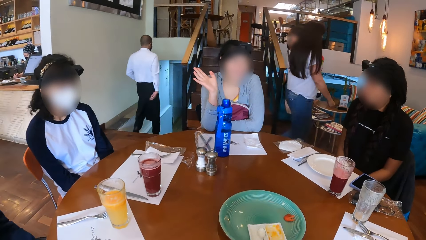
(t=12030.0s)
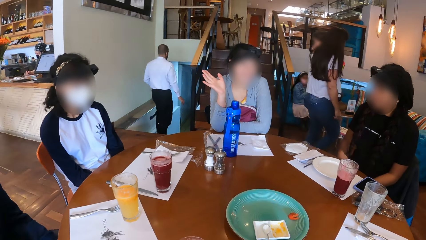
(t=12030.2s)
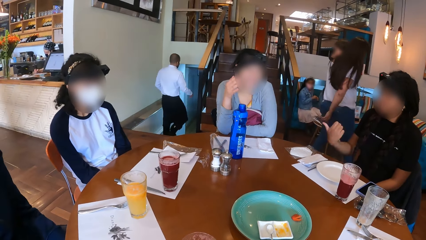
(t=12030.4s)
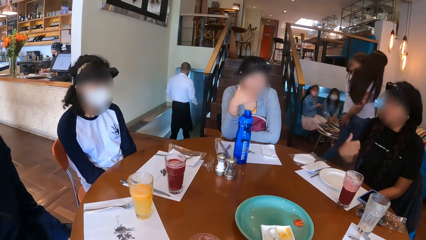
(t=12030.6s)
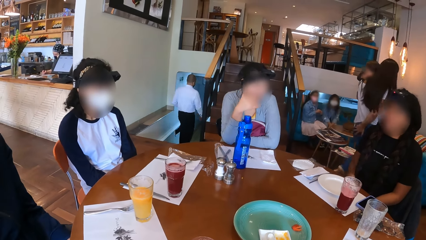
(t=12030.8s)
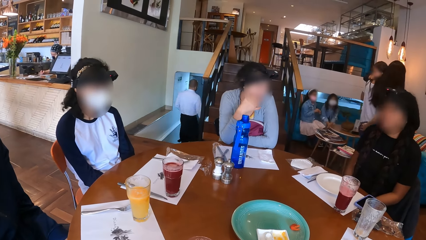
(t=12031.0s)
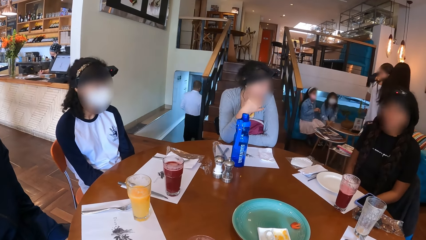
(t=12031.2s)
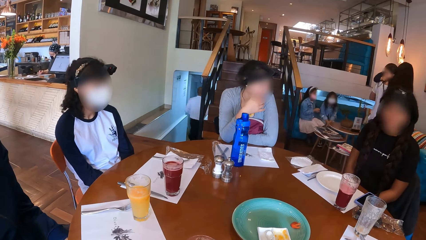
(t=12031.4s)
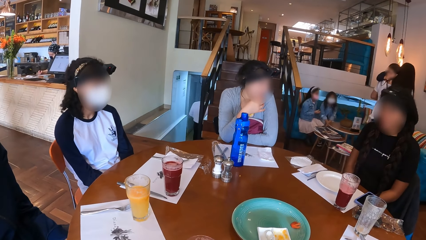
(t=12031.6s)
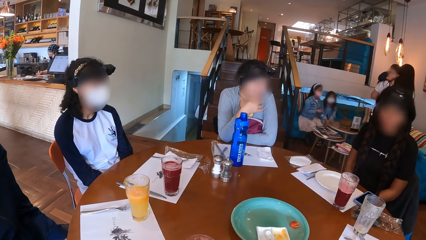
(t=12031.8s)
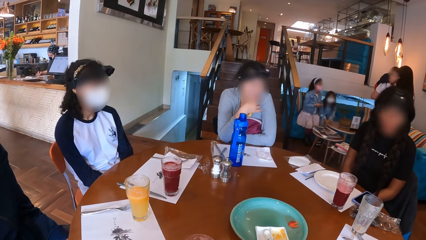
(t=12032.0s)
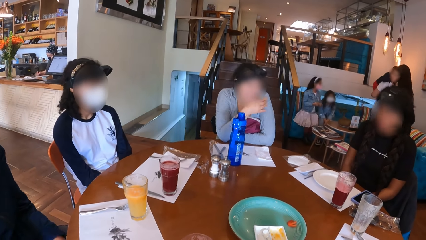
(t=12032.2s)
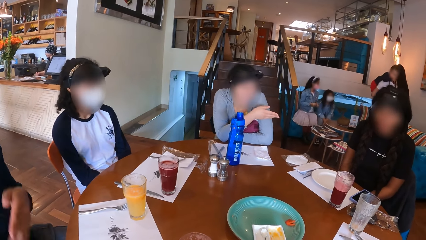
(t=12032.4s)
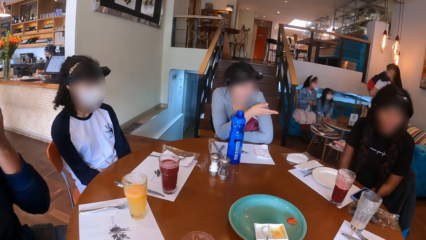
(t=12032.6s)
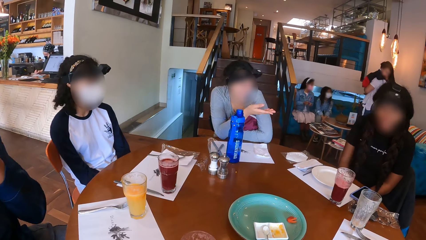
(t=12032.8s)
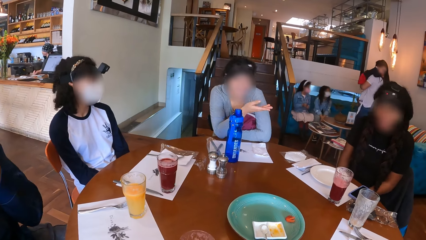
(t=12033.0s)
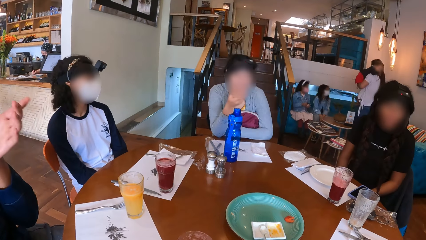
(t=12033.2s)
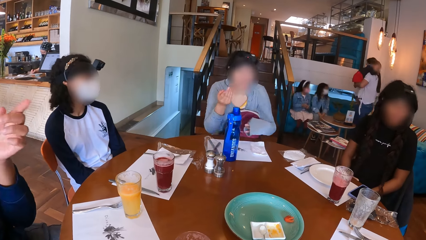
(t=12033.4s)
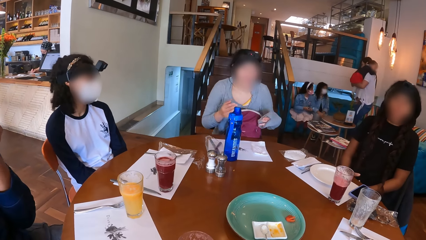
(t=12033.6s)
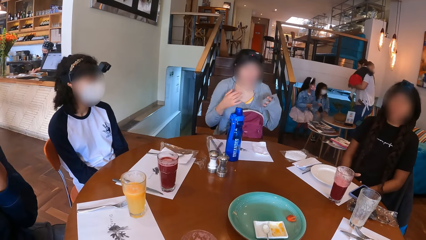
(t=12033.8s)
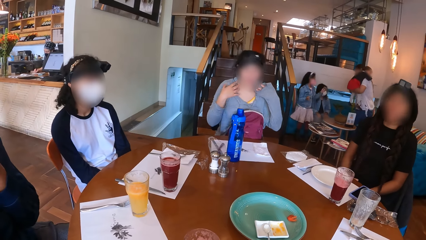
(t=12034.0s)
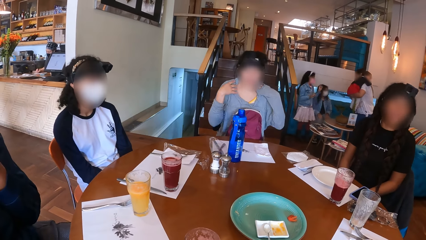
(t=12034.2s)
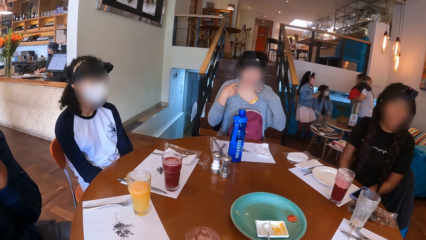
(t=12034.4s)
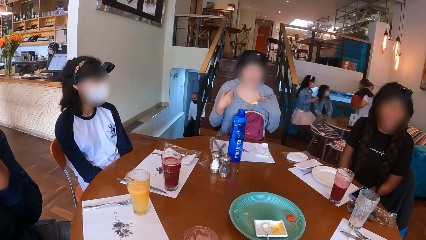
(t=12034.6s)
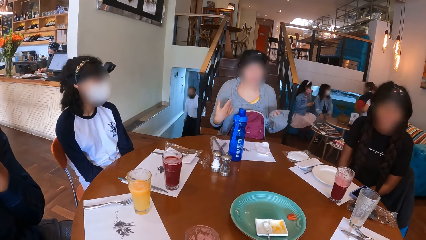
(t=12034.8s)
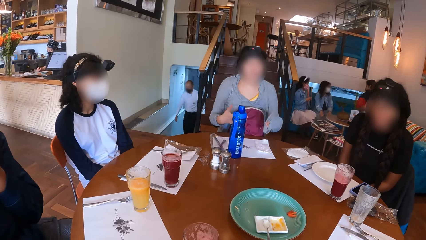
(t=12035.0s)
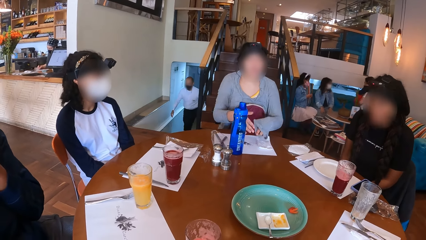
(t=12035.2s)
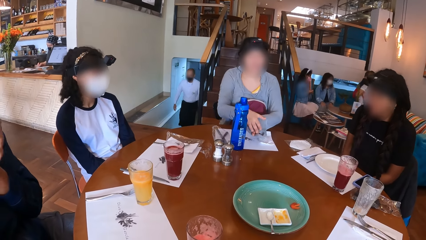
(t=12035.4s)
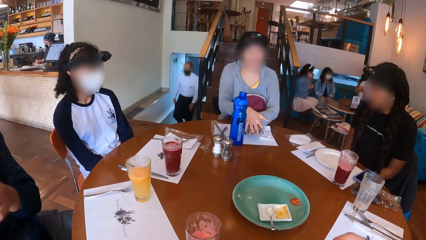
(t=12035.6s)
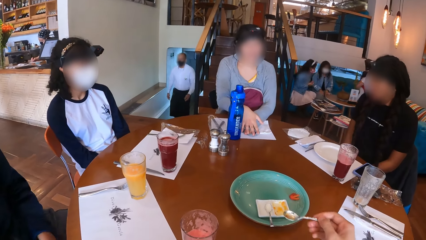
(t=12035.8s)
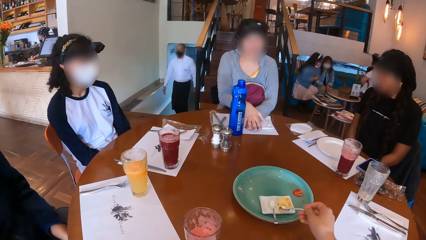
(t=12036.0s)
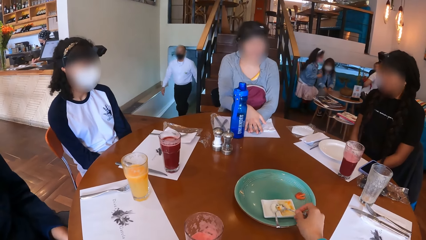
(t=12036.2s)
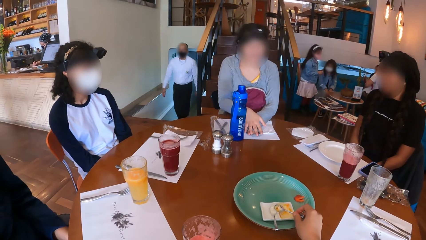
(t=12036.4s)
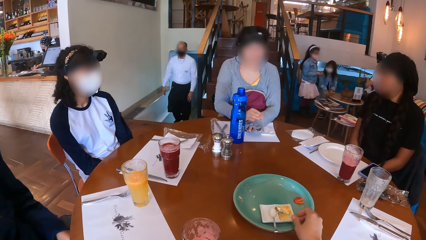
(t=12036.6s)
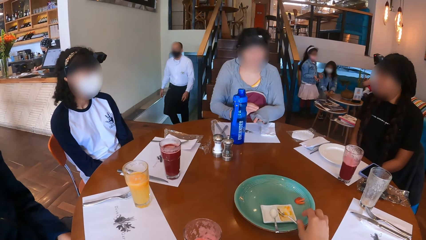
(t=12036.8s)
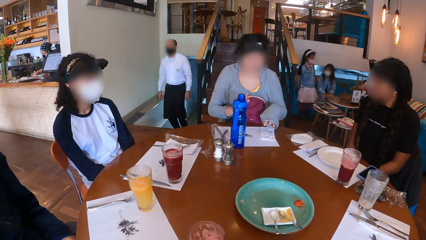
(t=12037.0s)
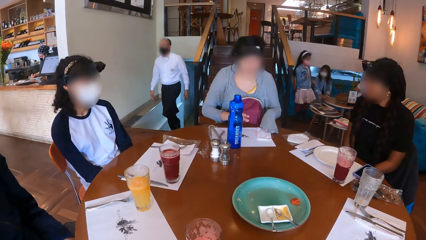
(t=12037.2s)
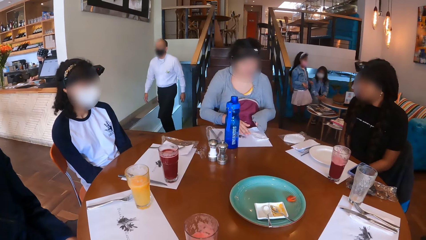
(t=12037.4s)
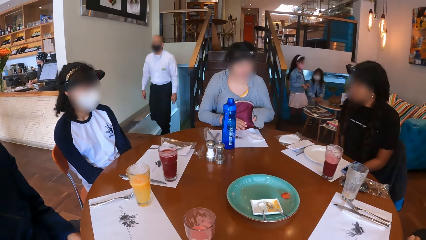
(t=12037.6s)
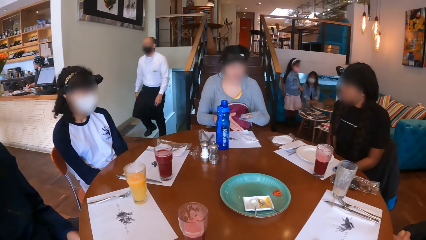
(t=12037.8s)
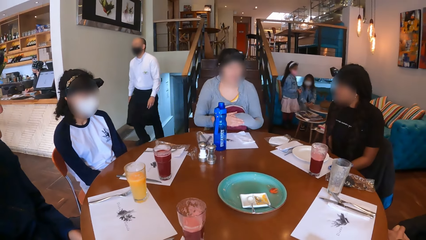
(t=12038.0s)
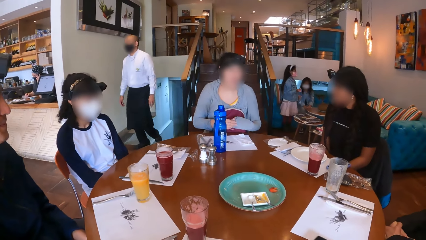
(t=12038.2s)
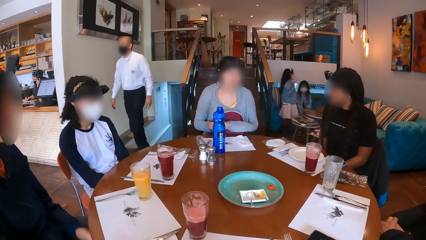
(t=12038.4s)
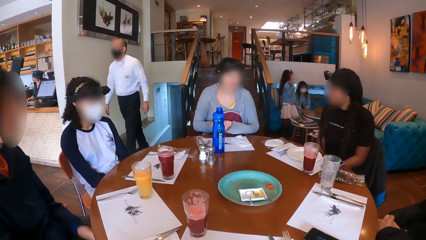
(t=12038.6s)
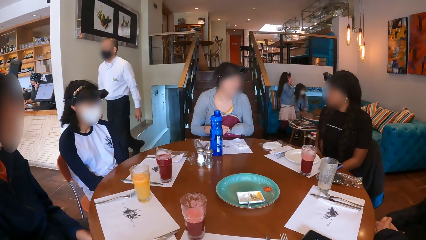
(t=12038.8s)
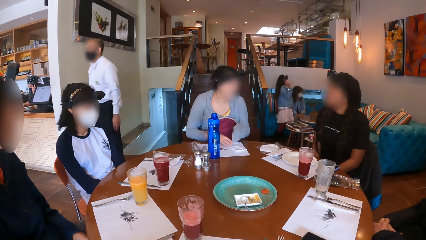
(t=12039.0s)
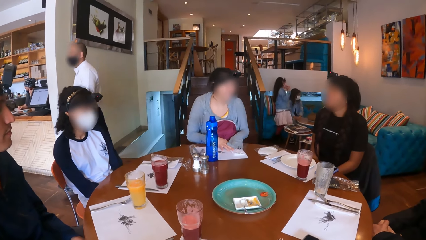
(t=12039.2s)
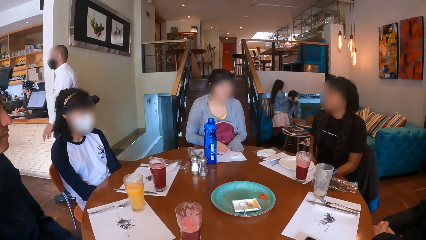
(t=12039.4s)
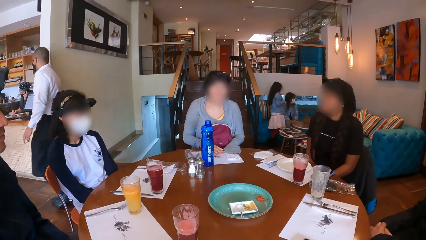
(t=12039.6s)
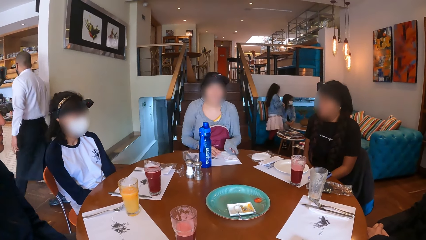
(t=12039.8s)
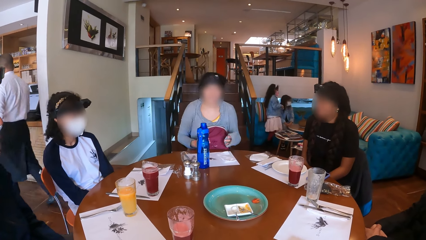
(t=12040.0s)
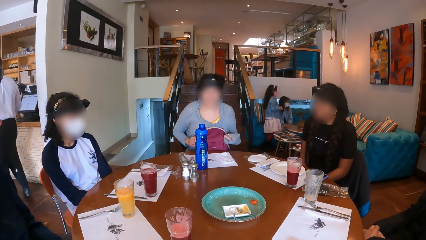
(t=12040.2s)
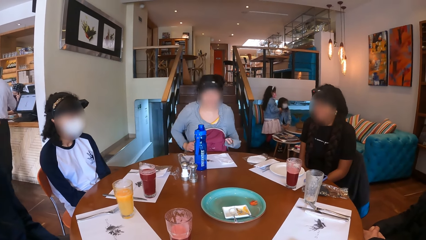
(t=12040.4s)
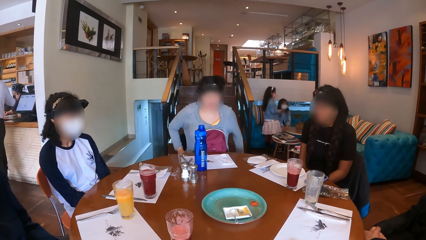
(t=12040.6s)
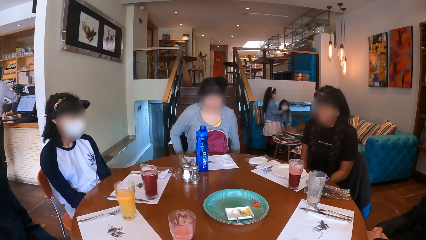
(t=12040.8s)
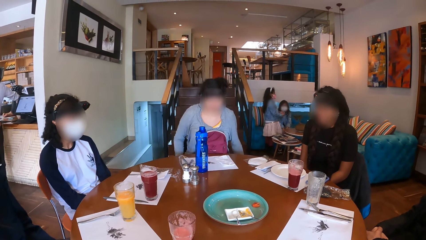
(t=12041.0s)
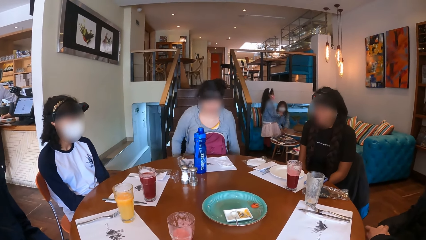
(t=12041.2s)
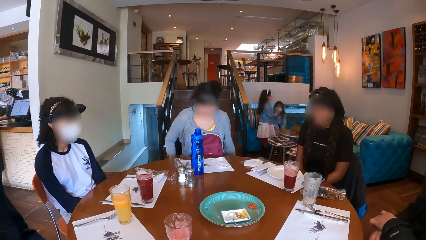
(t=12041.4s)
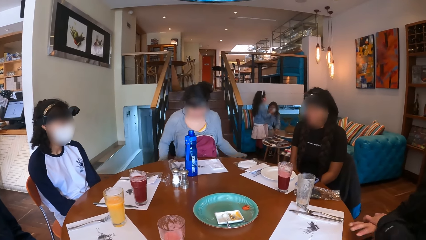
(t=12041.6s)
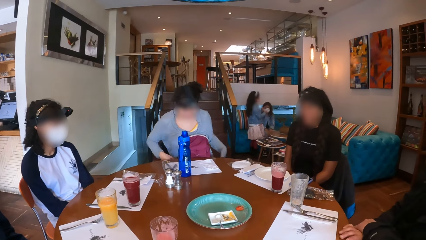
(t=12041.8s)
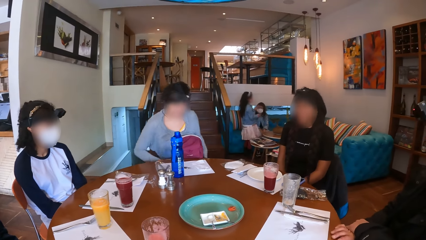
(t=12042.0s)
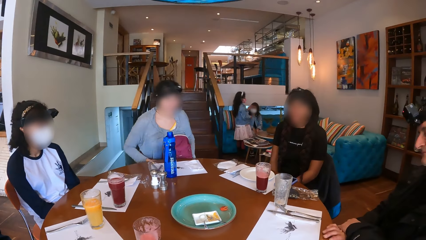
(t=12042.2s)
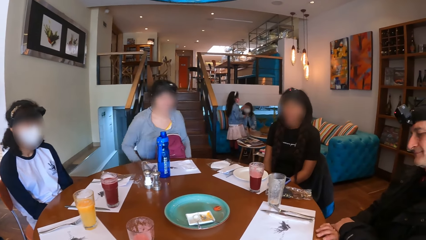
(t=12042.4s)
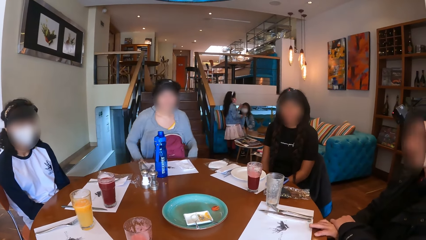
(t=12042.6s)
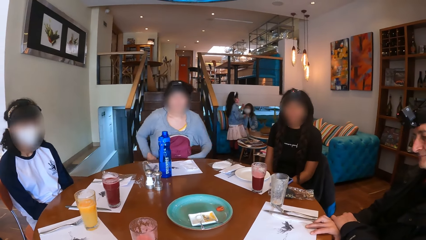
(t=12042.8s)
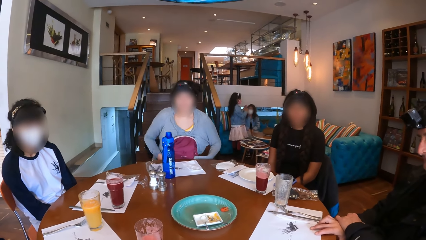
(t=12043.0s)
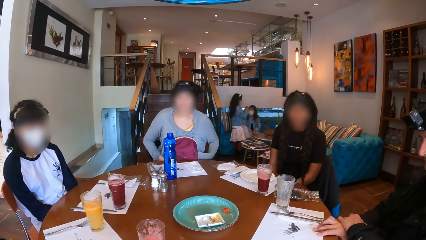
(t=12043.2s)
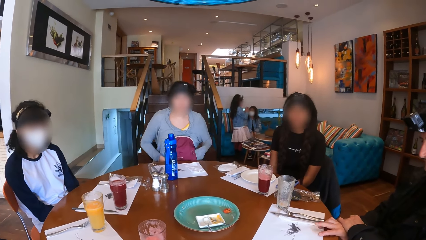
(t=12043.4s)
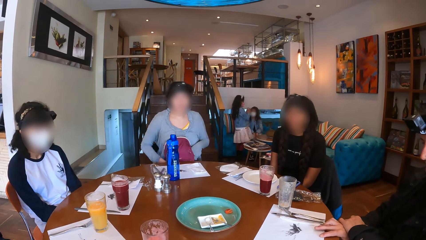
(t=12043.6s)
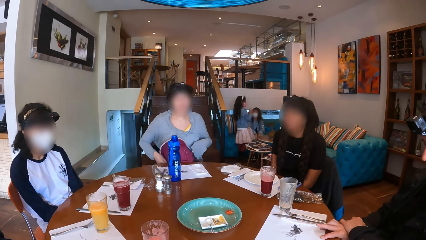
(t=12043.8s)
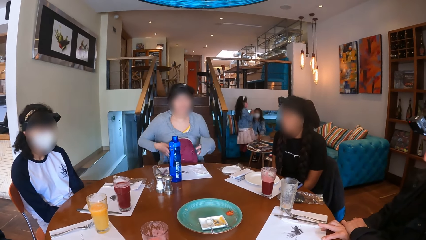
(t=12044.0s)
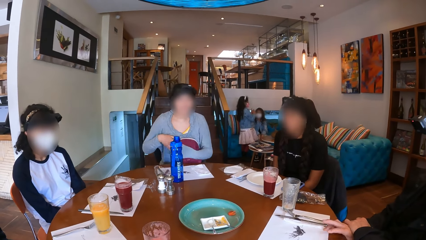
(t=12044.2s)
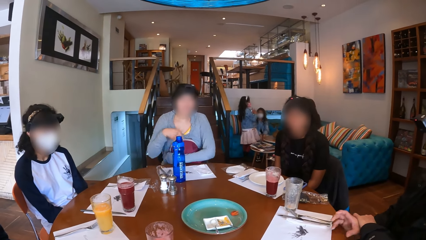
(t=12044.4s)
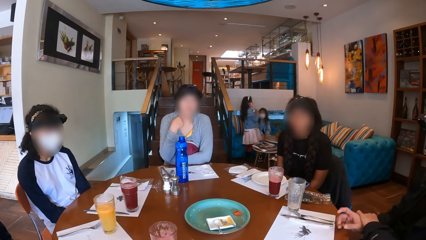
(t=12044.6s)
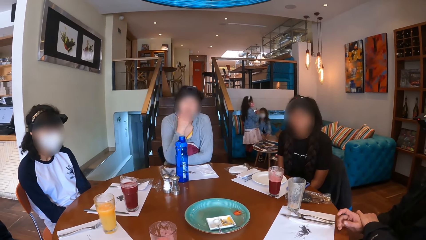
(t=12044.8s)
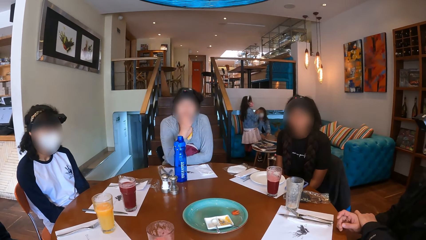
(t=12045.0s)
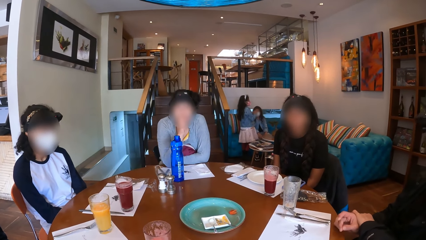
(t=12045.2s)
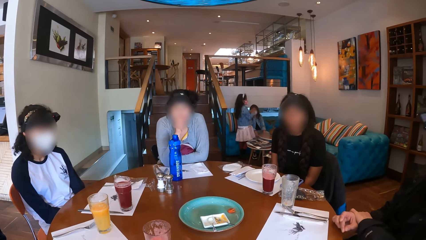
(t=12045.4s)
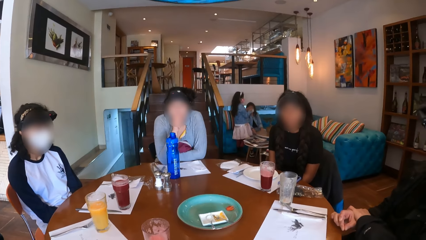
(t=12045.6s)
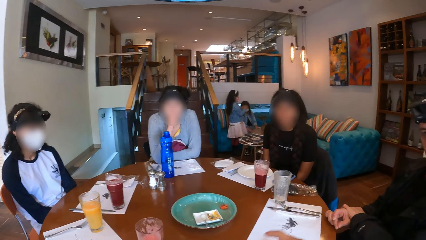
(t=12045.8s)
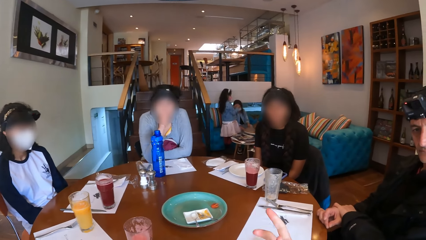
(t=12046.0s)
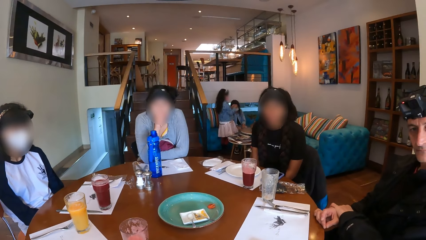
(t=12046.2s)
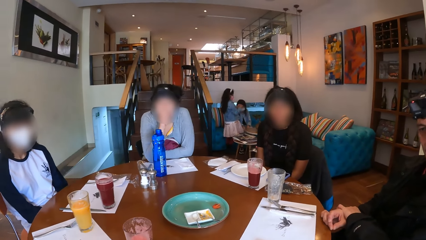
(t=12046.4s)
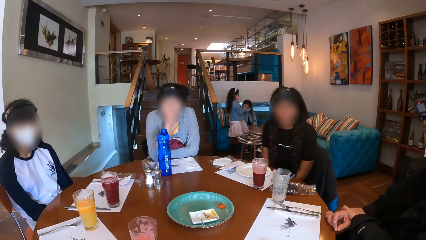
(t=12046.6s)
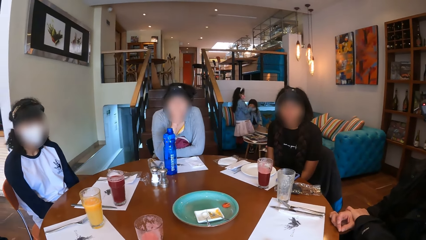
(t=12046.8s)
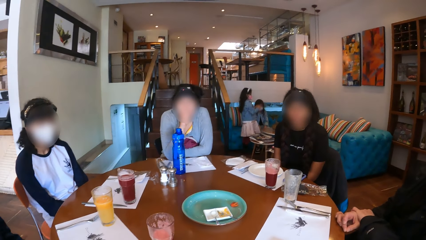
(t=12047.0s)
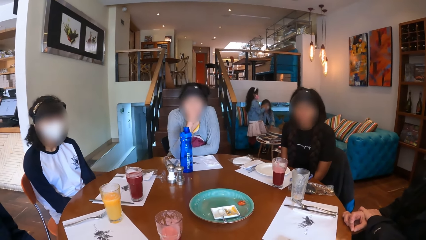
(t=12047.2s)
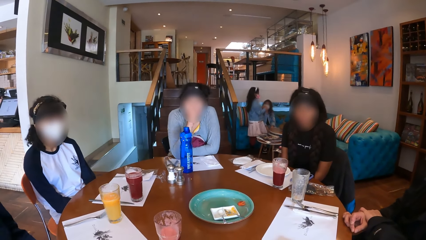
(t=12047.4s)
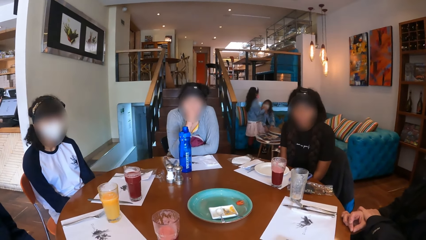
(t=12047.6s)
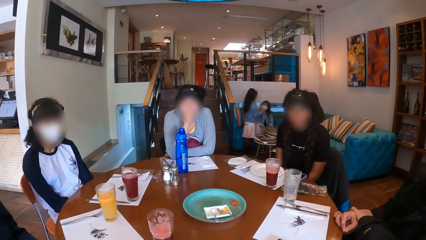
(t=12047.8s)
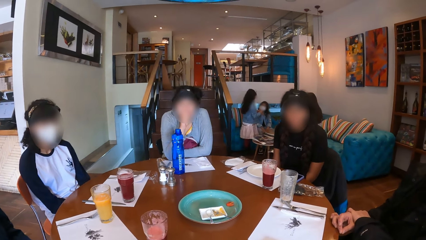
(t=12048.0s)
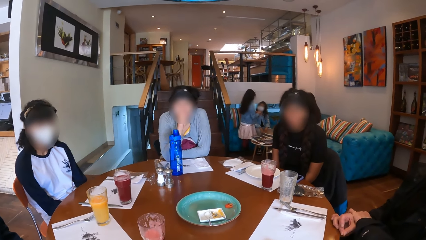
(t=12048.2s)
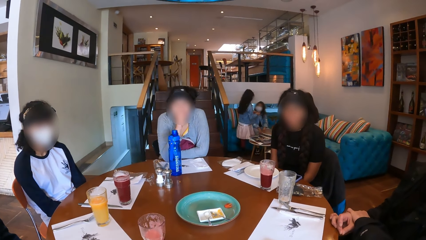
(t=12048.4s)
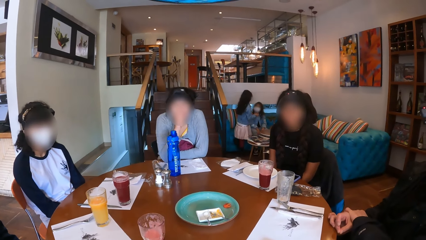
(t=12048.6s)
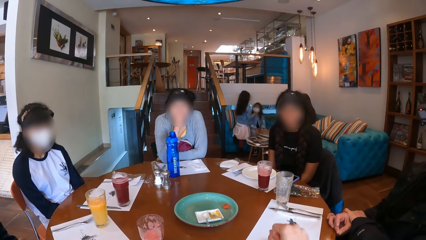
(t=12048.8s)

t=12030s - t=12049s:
A woman points to another woman with her right hand. The first woman drops her right hand on her lap. A man points to another man with his left hand. The second woman removes her hands from the table. She places her hands on the table. The first man places his left hand on his lap. The camera wearer drops the spoon in the plate on the green plate on the table with her right hand. The second woman removes her hands from the table. She shifts a serviette on the table mat on the table with her left hand. She touches the table mat on the table with her right hand. She pulls a sleeve on her left hand with her right hand. She places her hands on the table. She removes her hands from the table. The second man places his right hand on the table. The second woman holds the bag on her lap with her left hand. She places her face on her right hand. She drops her hands on the table. The camera wearer gestures with his right hand.
